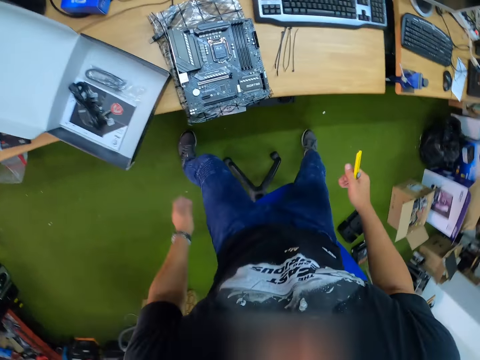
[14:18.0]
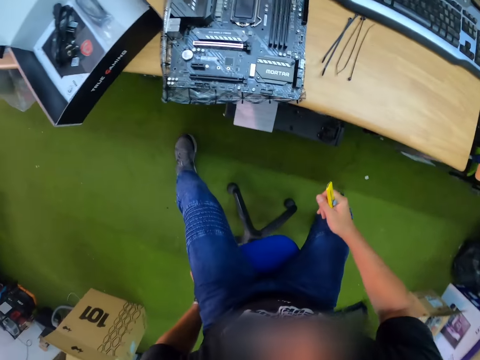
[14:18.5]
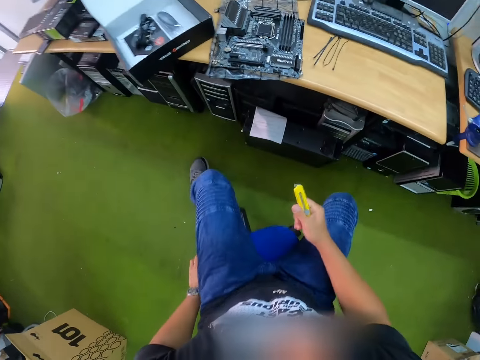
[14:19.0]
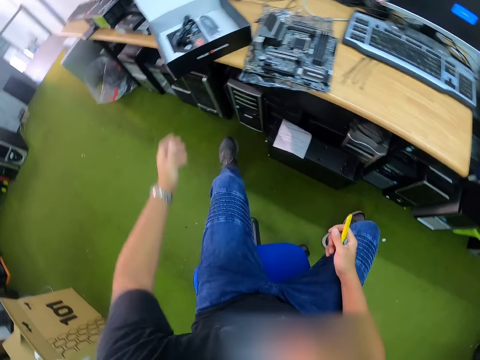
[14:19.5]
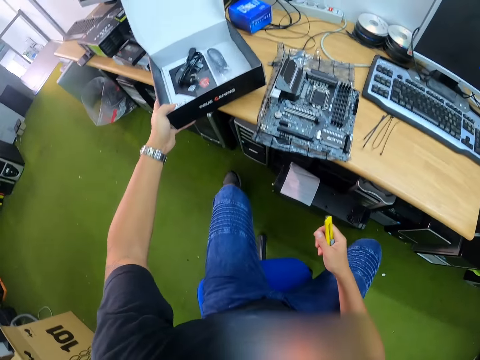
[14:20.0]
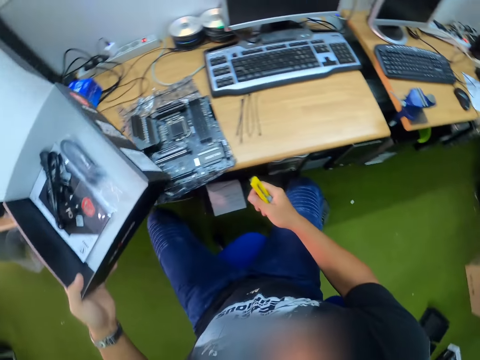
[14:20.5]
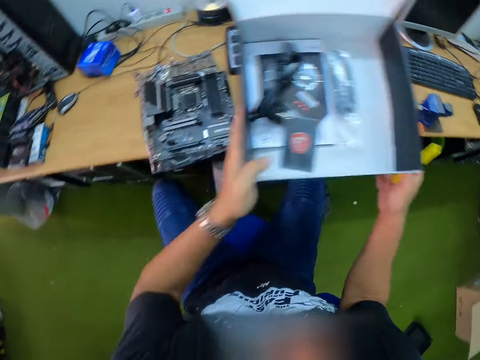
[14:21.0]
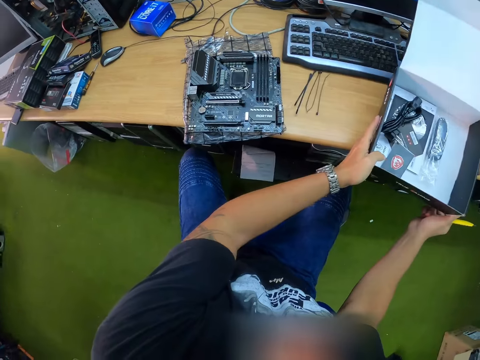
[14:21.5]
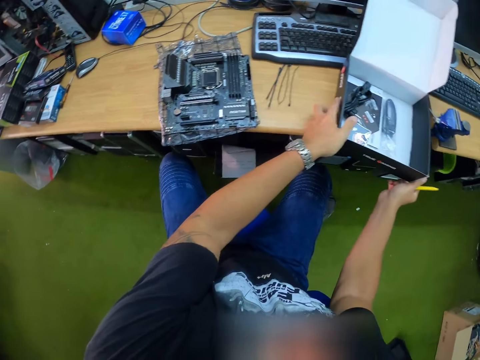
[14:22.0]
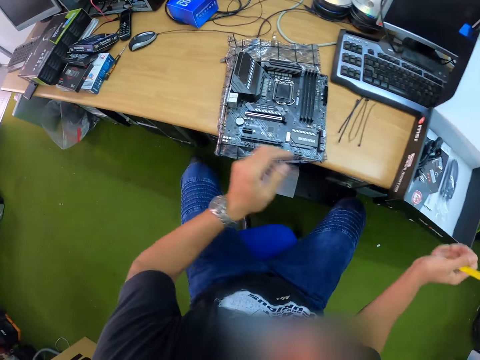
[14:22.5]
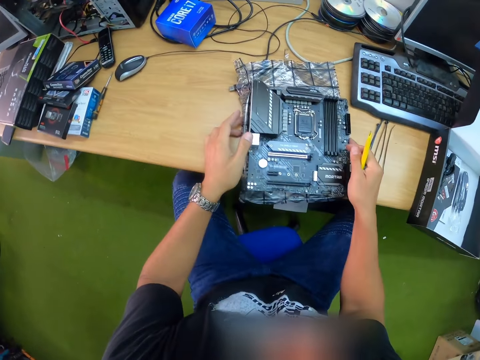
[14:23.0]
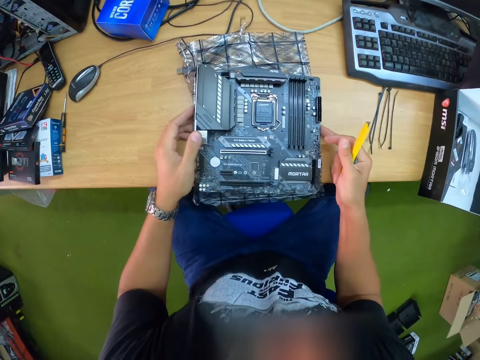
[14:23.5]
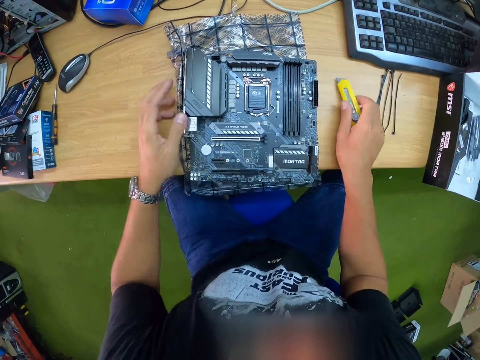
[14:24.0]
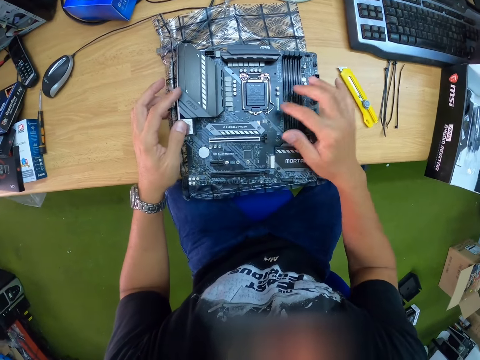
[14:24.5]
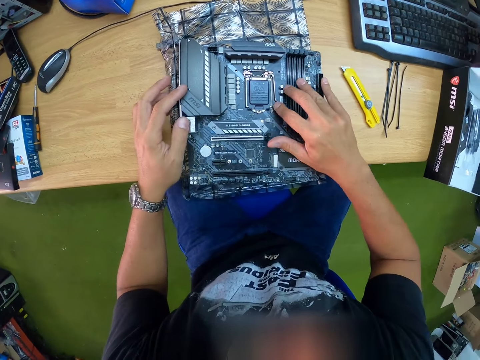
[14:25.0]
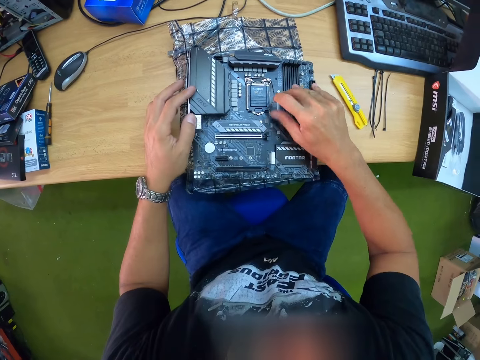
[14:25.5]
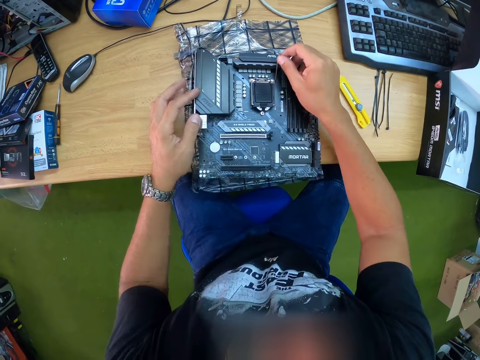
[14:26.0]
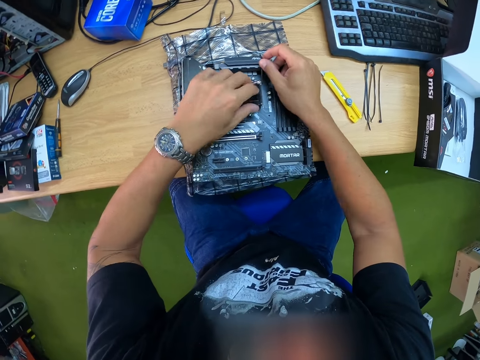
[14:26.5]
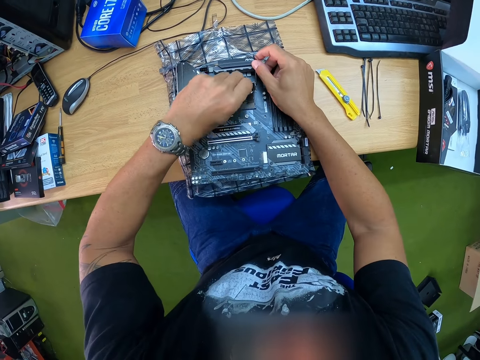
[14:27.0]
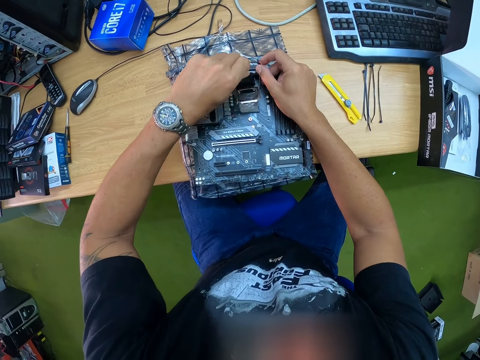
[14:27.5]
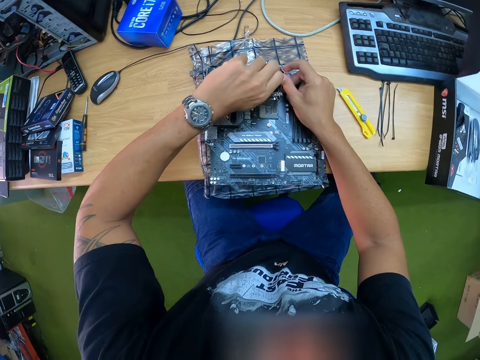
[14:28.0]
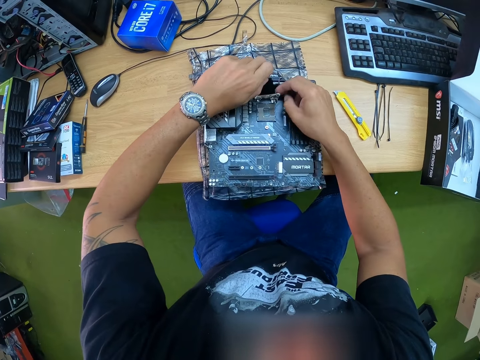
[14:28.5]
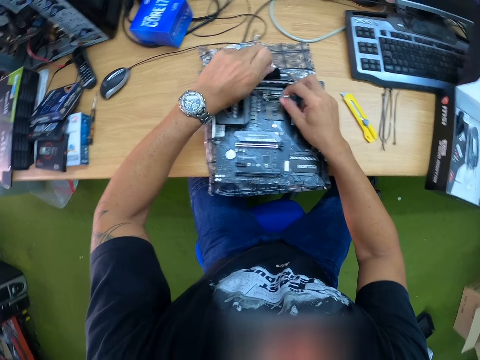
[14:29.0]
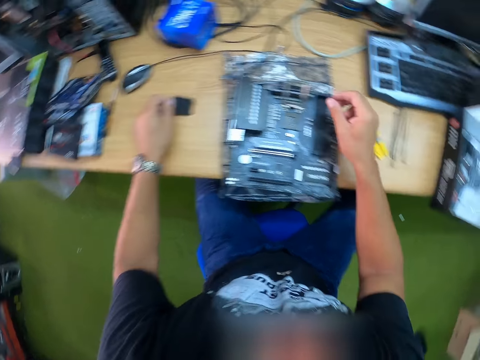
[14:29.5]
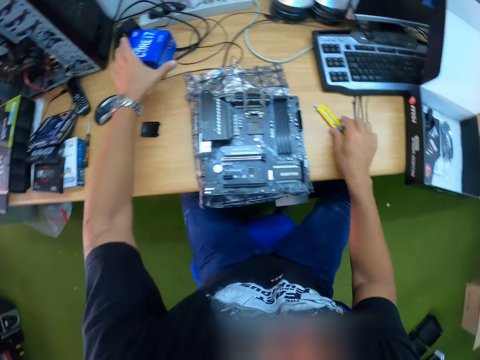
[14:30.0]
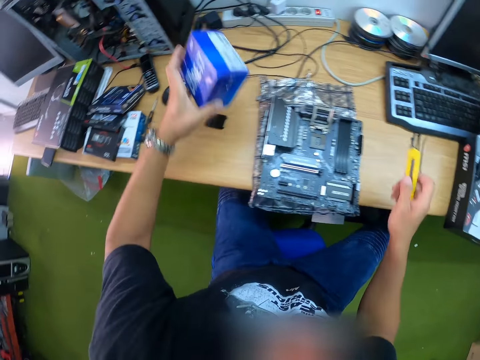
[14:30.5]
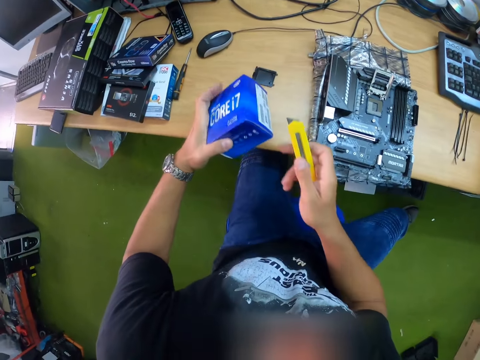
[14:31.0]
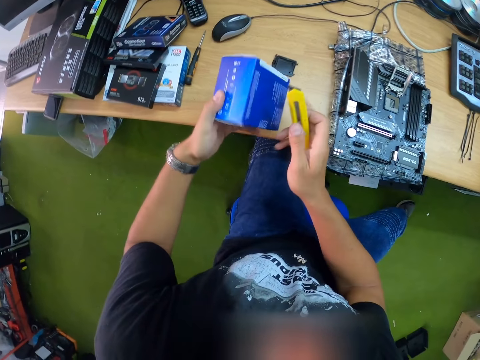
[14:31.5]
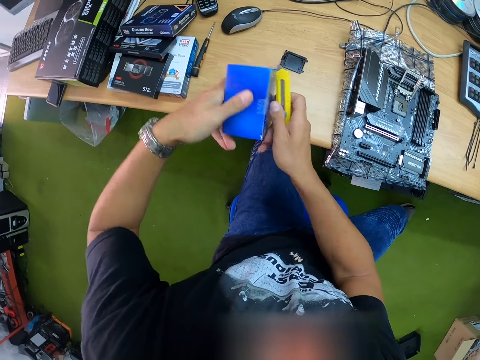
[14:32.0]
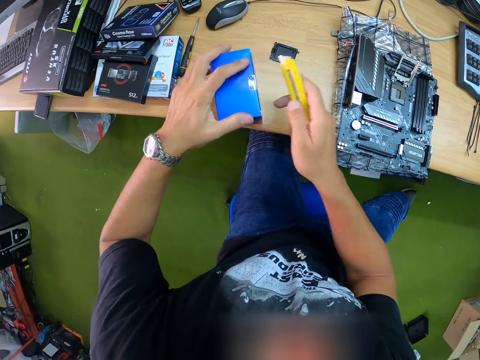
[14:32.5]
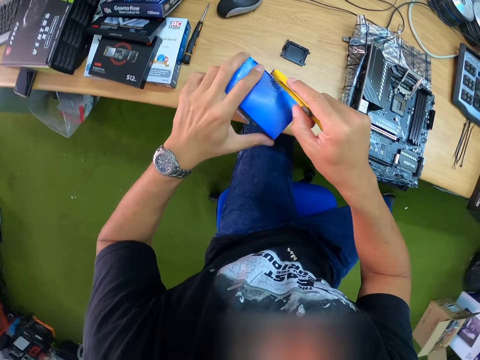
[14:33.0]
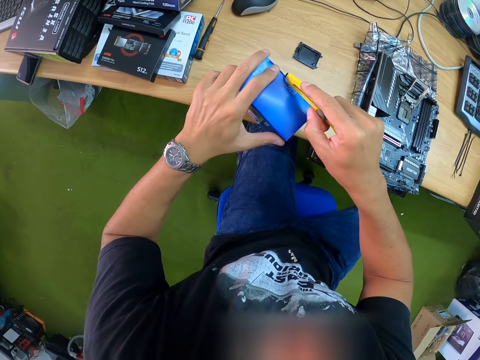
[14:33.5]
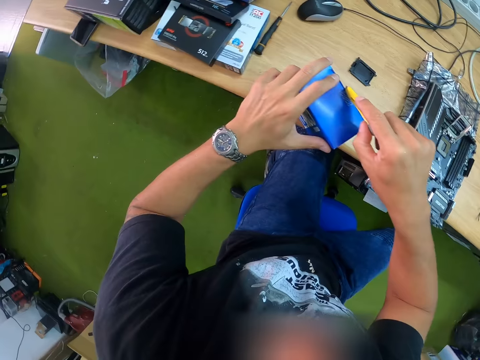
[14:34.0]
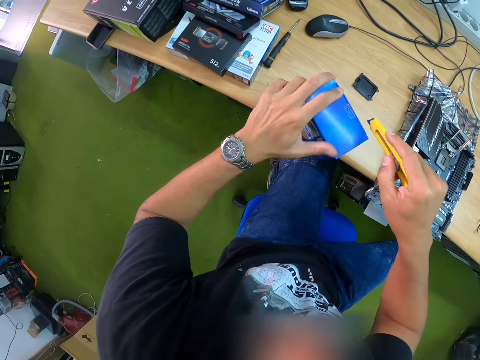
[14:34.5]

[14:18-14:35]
The camera wearer sits on the chair. He picks up the carton from the table with his left hand. He drops the carton on the table with his left hand. He places both hands on the motherboard placed on the table. He removes his right hand from the motherboard. He drops the cutting knife in his right hand on the table. He unlocks a chip panel on the motherboard with his right hand. He holds a metal rod in the motherboard. He removes a chip from the chip panel with his left hand. He drops the chip on the table with his left hand. He picks up the cutting knife on the table with his right hand. He picks up the carton on the table with his left hand. He places the carton in his left hand on the table. He cuts the seal on the carton with the cutting knife in his right hand.

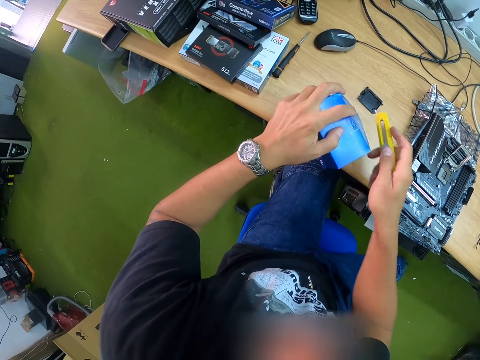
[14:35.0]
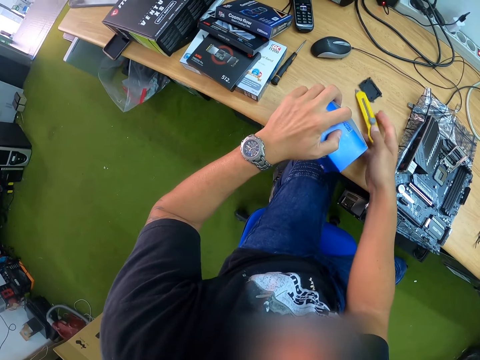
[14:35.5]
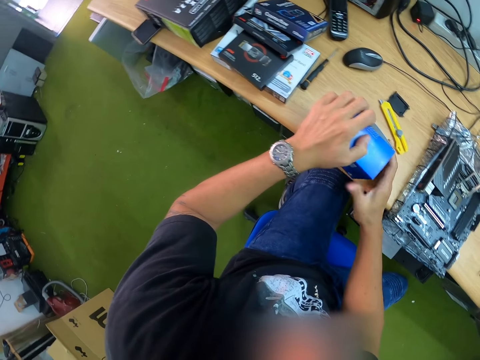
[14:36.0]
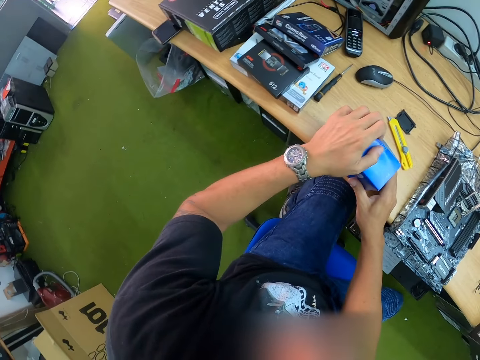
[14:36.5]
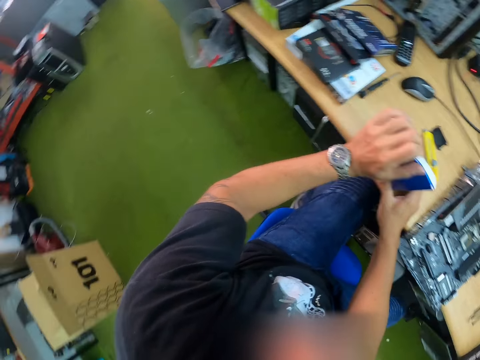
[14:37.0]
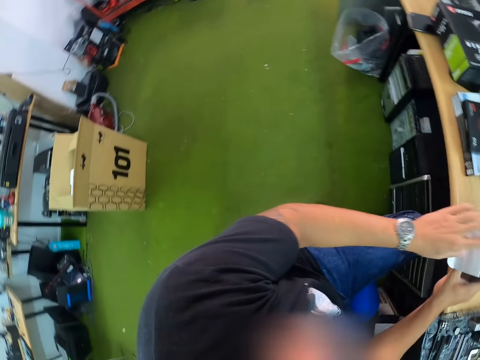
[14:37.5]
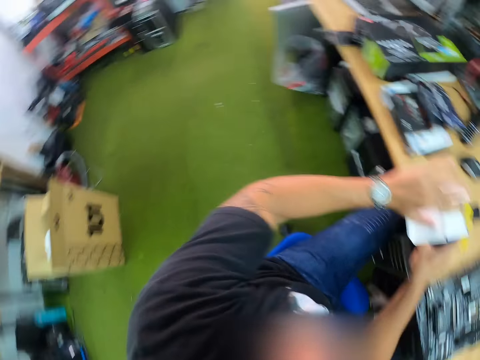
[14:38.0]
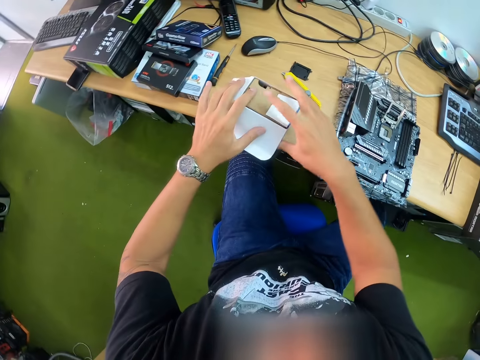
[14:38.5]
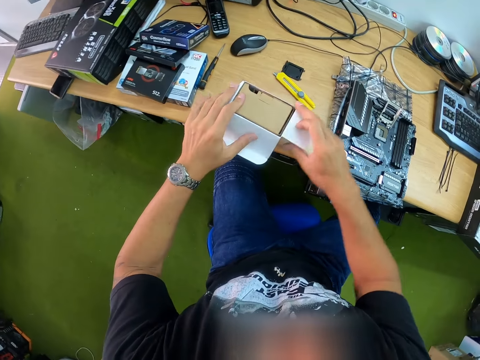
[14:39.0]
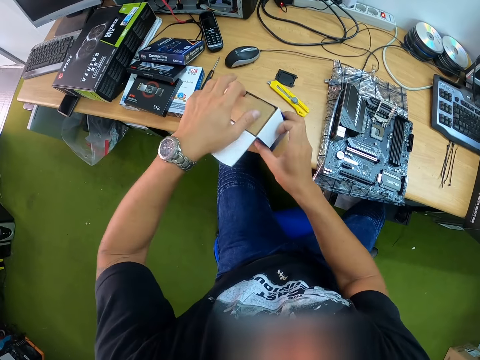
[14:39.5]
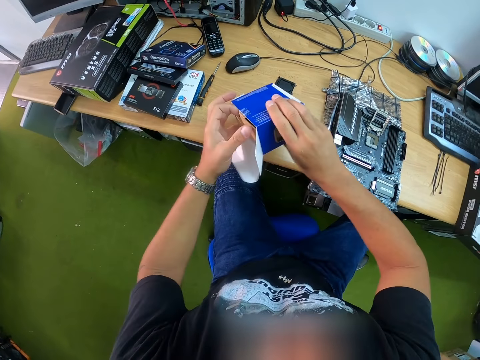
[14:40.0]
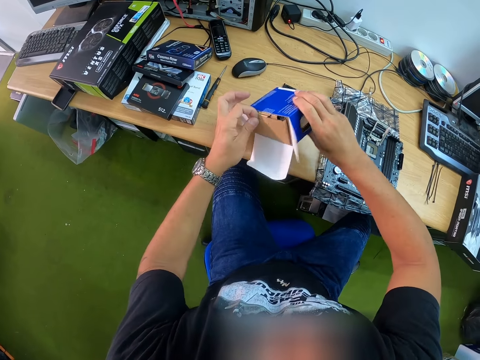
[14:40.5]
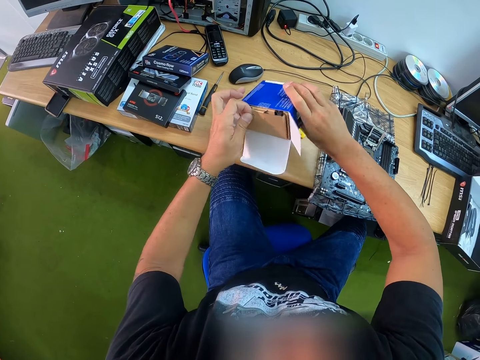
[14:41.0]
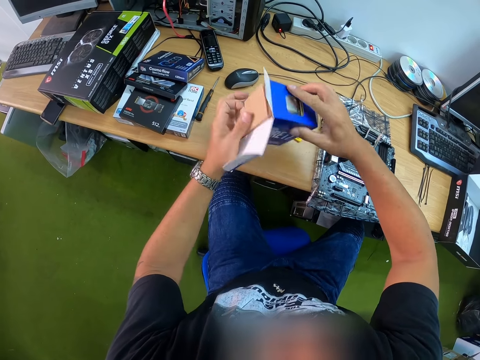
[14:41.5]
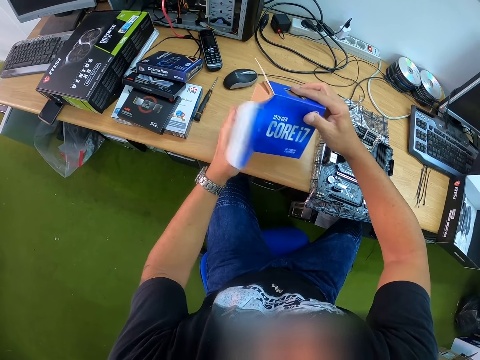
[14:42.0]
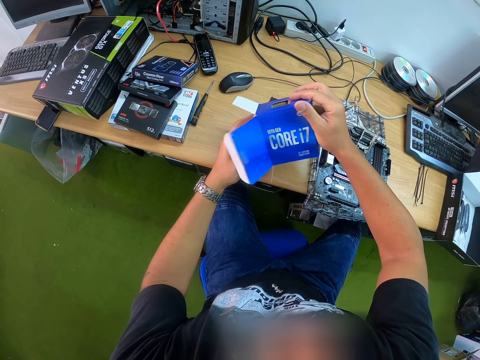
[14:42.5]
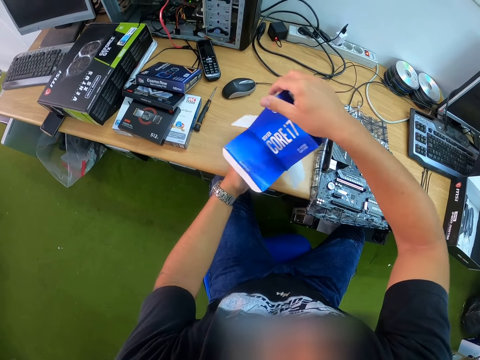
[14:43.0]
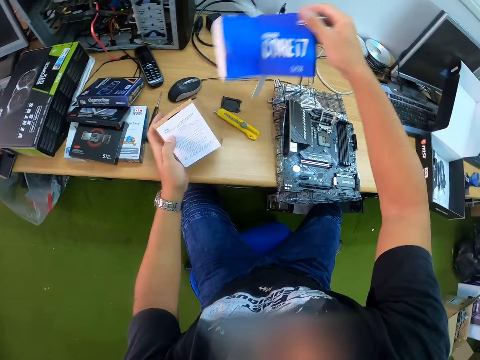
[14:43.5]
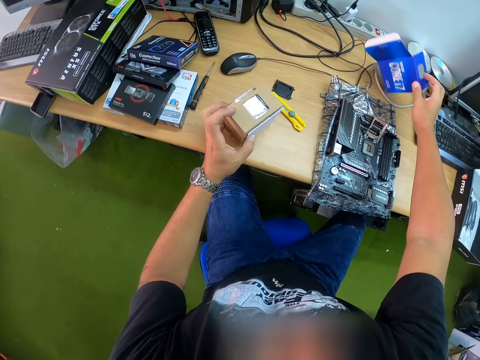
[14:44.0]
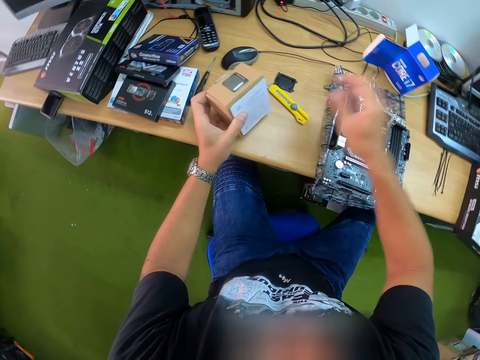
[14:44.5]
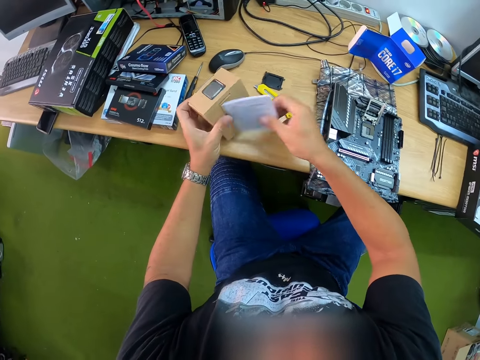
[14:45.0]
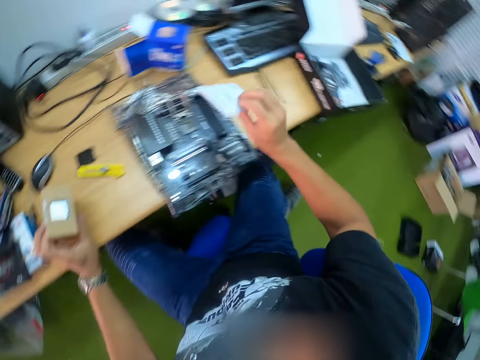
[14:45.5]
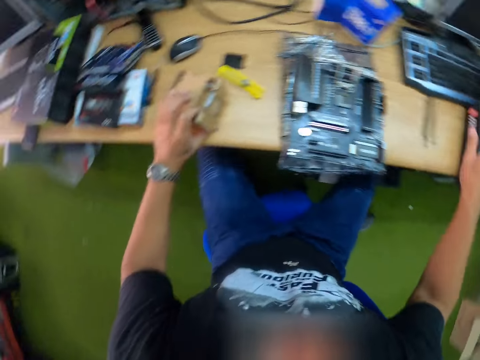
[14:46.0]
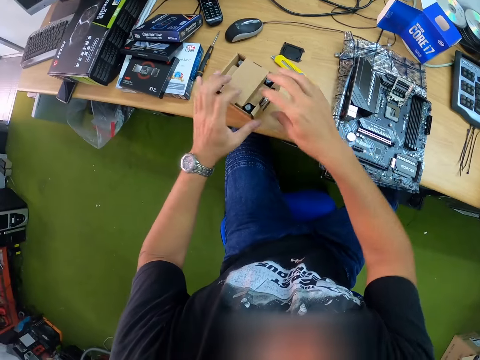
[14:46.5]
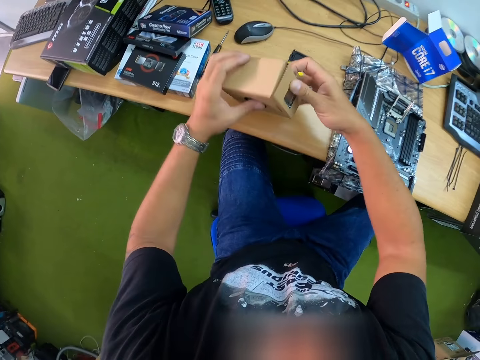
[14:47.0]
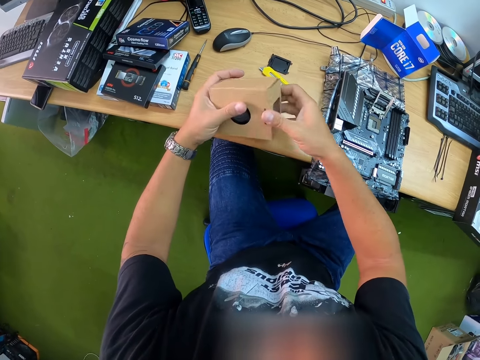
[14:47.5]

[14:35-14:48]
The camera wearer drops the cutting knife in his right hand on the table. He opens the carton with both hands. He removes a box from the carton with his left hand. He drops the carton in his right hand on the table. He picks up a guide from the box with his right hand. He drops the guide in the carton with his right hand.
